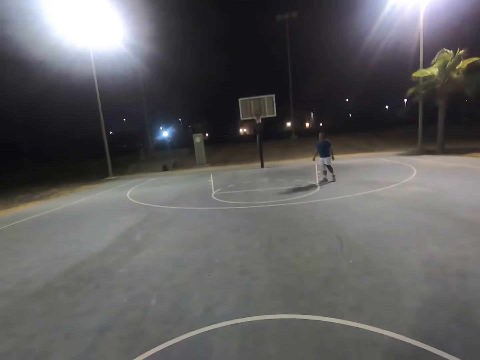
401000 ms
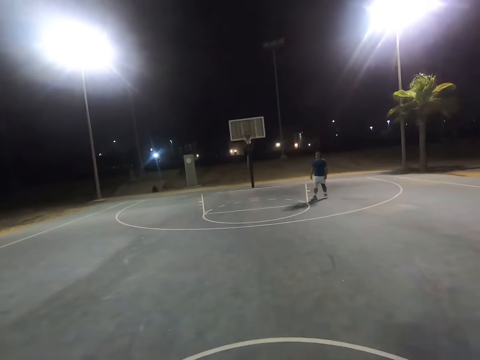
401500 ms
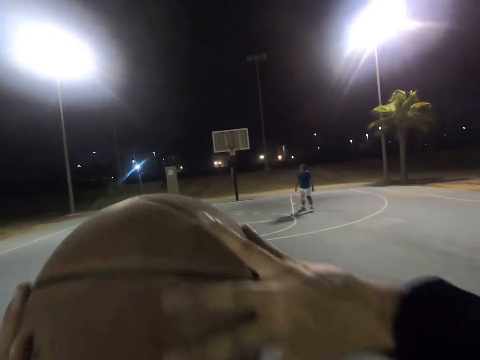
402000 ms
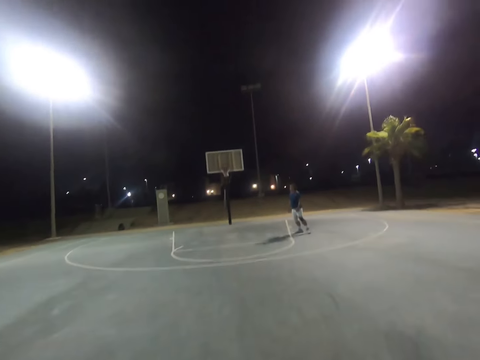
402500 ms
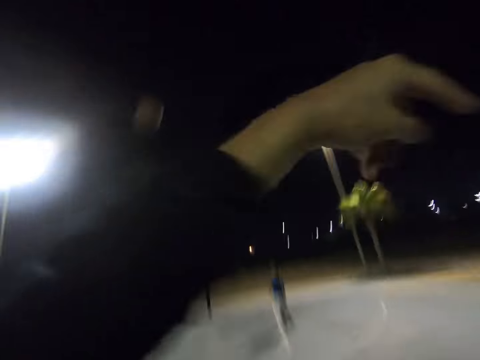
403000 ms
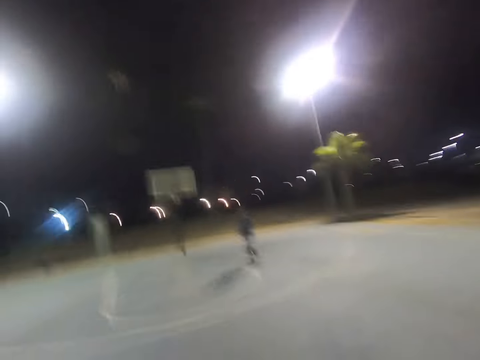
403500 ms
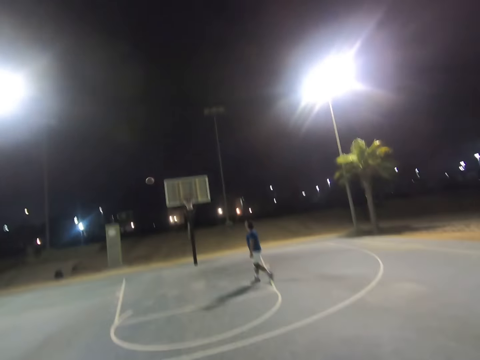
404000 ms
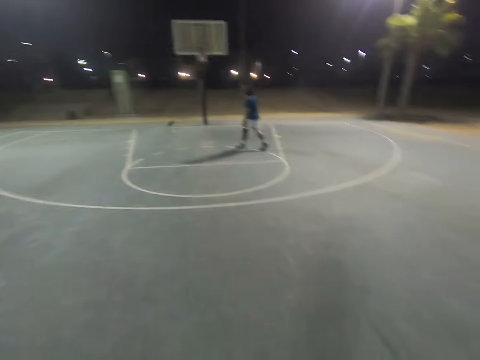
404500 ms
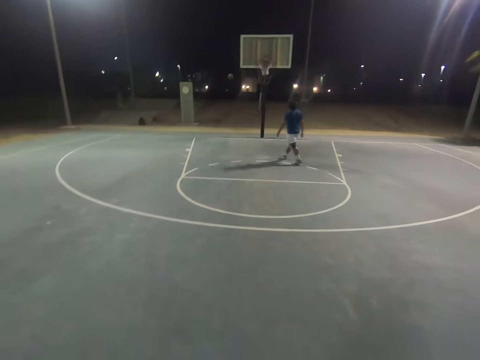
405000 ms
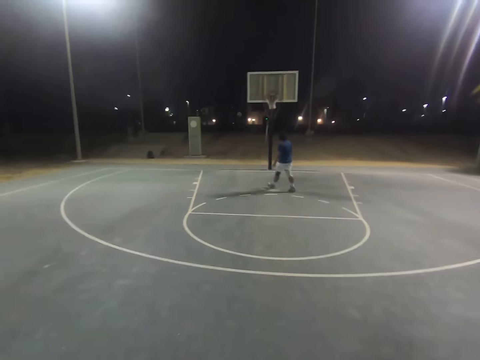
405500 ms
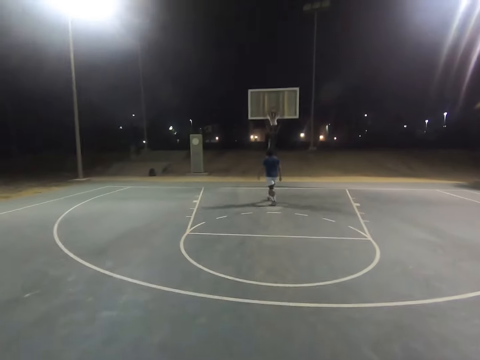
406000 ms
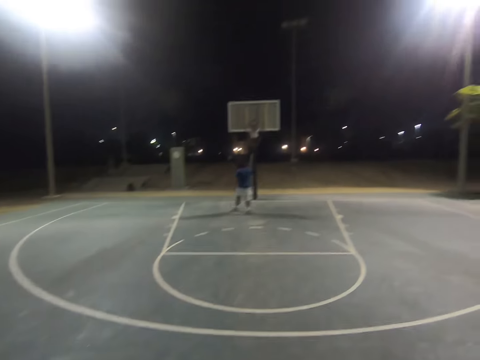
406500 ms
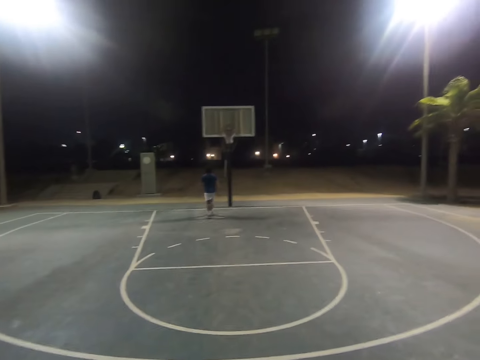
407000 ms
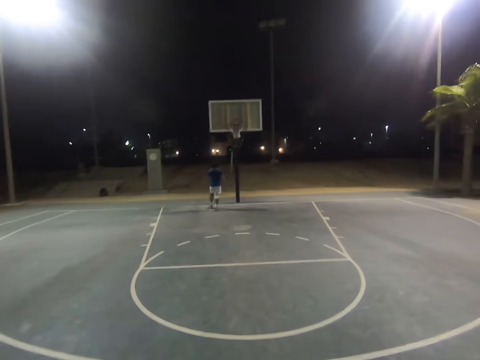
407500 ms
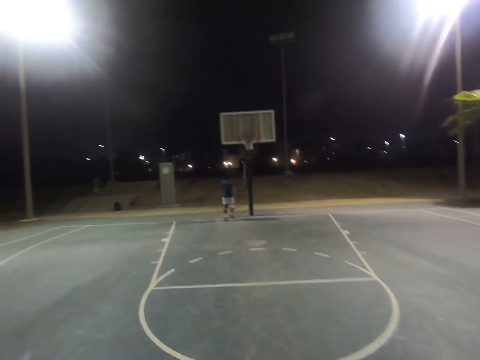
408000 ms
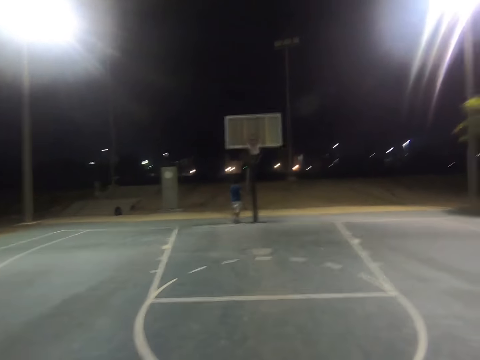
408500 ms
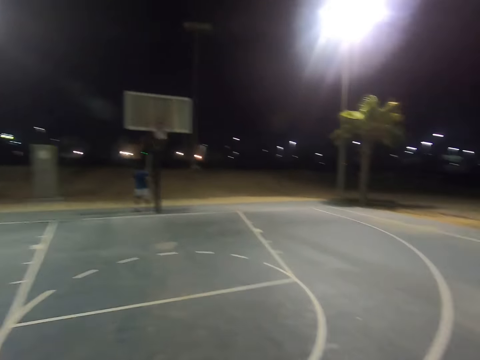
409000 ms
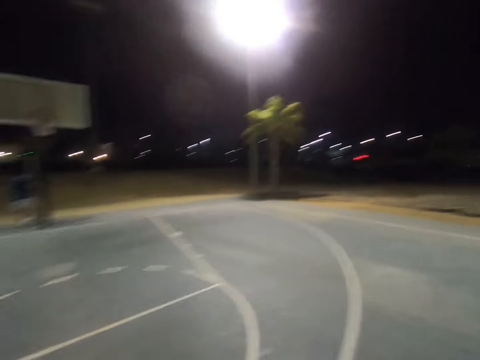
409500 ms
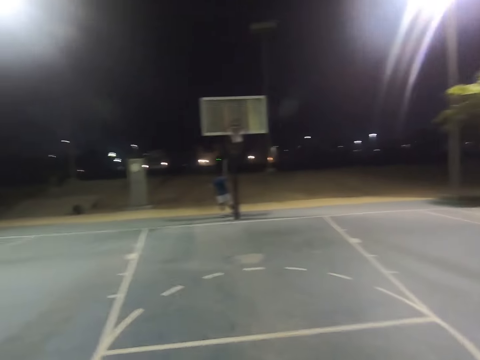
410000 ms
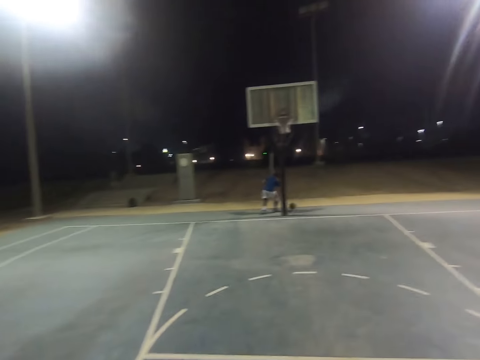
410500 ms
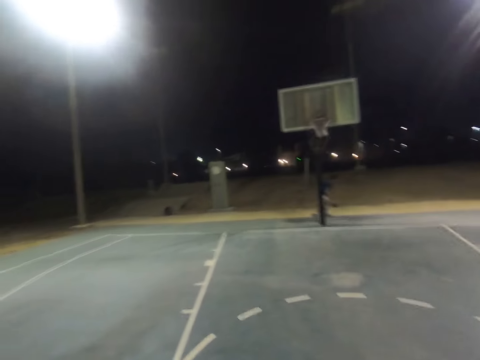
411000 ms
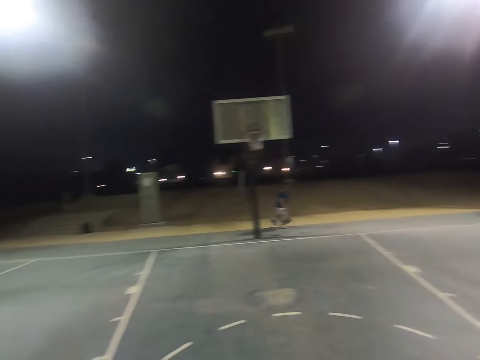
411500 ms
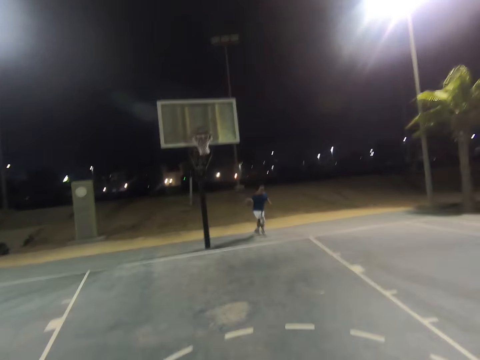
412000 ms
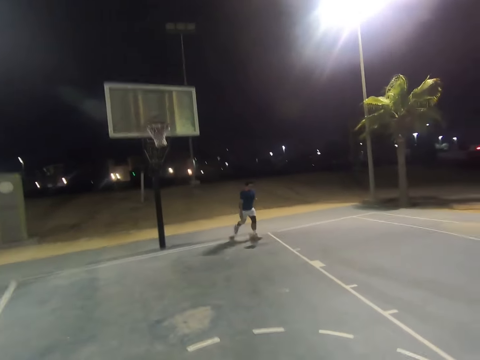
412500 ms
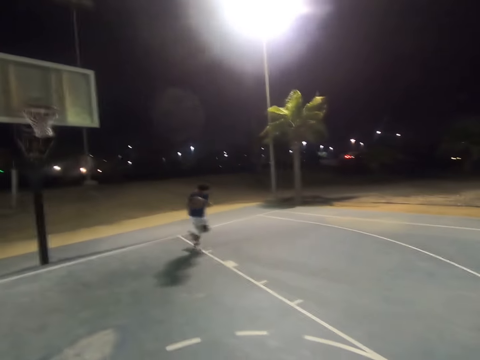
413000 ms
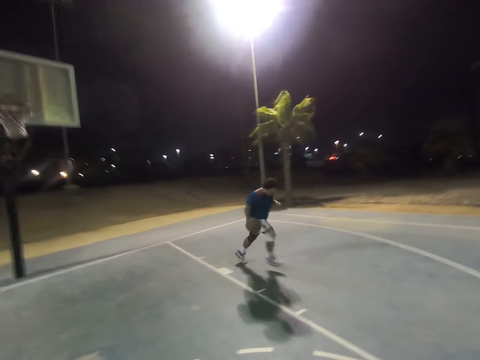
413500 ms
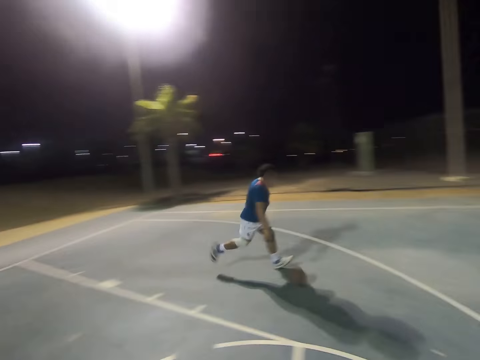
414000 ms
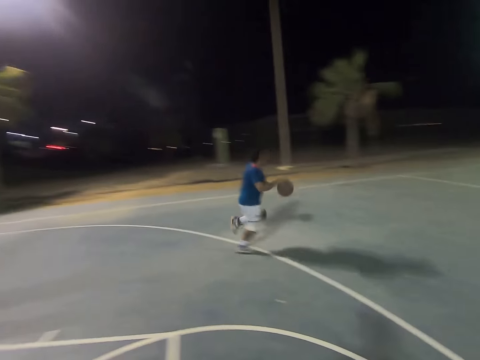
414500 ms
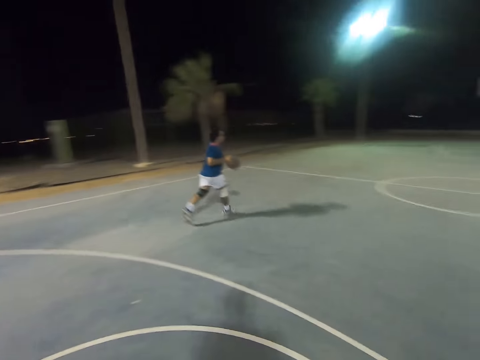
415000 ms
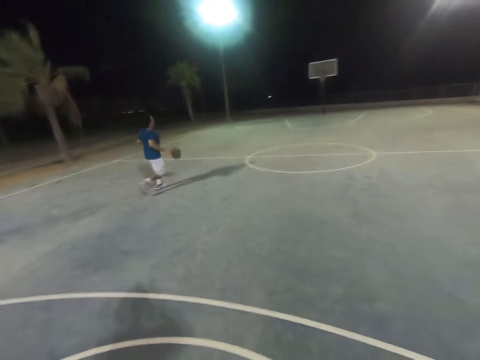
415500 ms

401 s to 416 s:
The camera wearer throws the basketball in the basket. A man walks towards the basketball. The man dribbles the basketball.

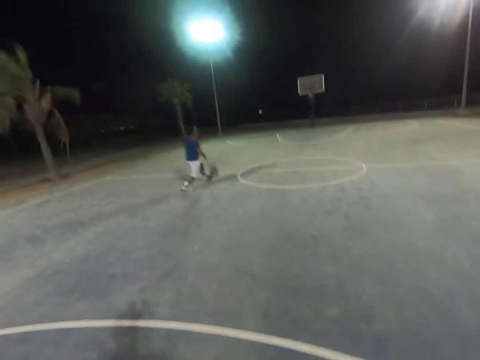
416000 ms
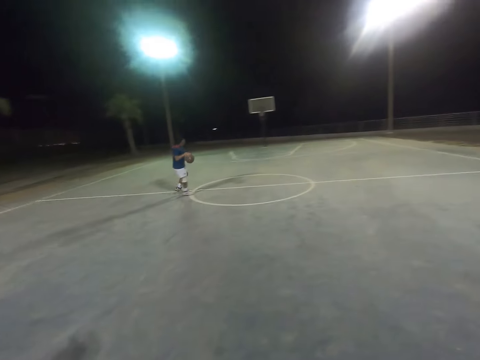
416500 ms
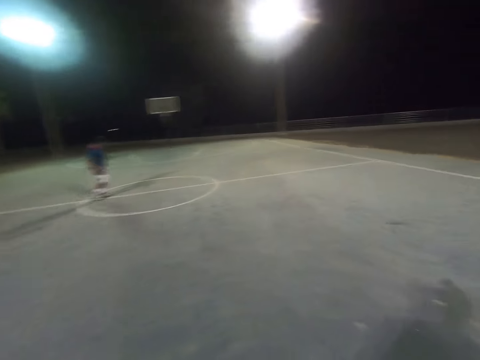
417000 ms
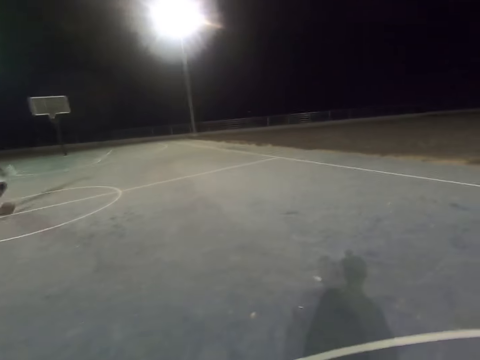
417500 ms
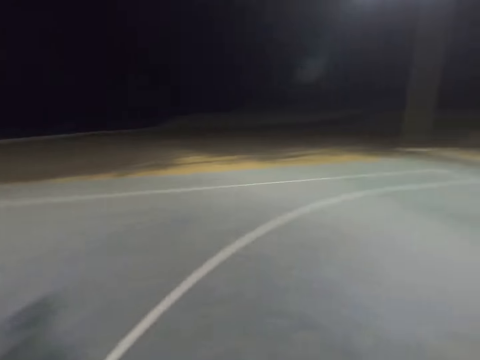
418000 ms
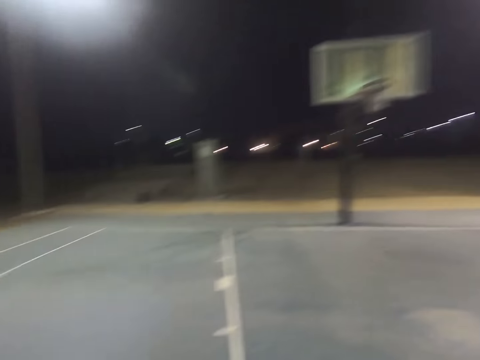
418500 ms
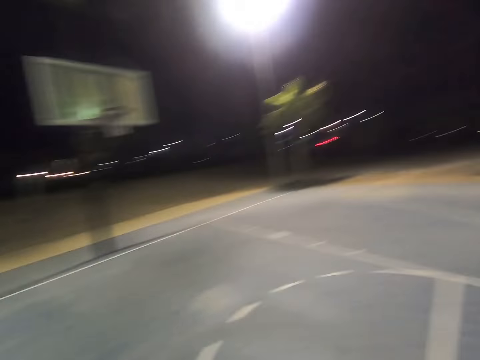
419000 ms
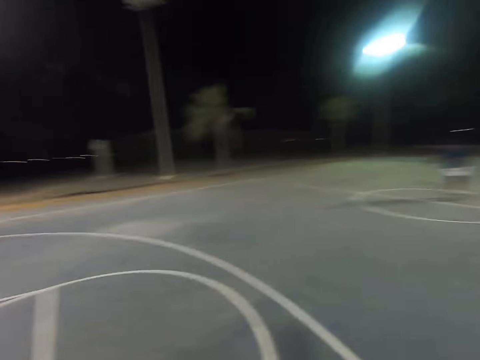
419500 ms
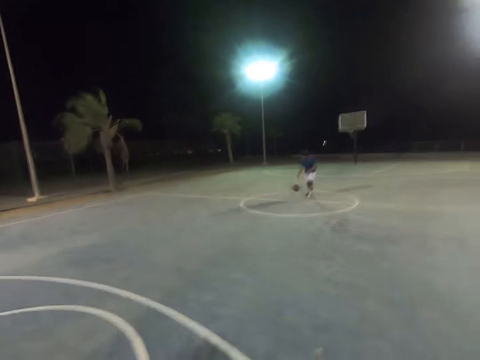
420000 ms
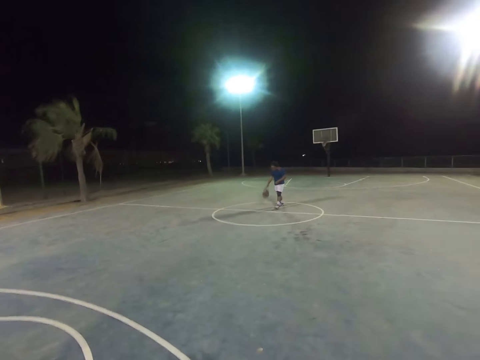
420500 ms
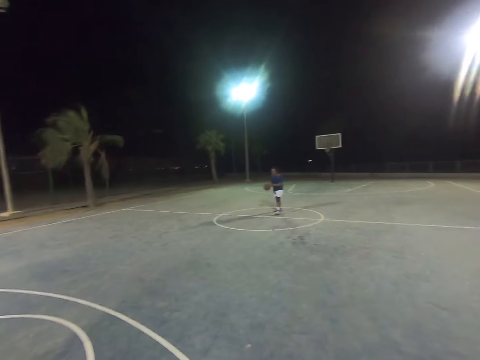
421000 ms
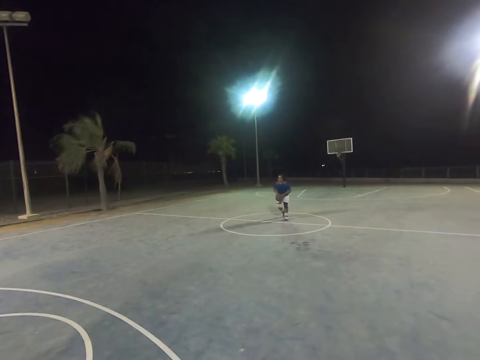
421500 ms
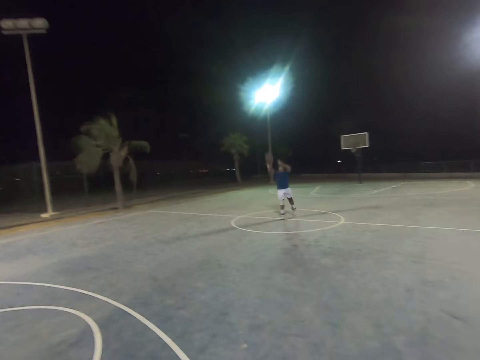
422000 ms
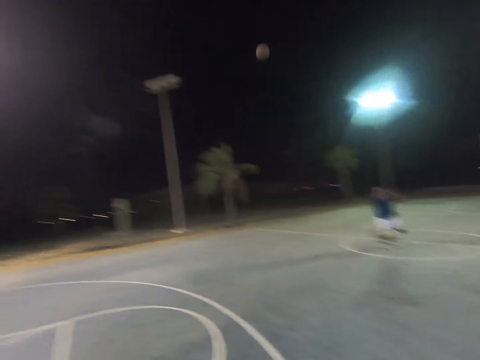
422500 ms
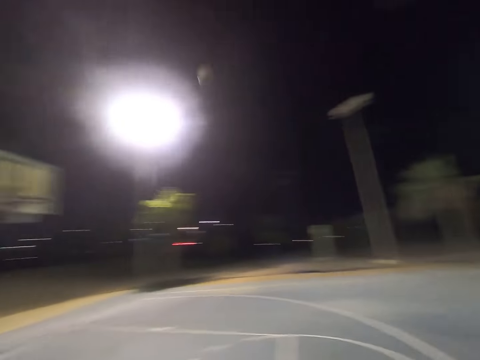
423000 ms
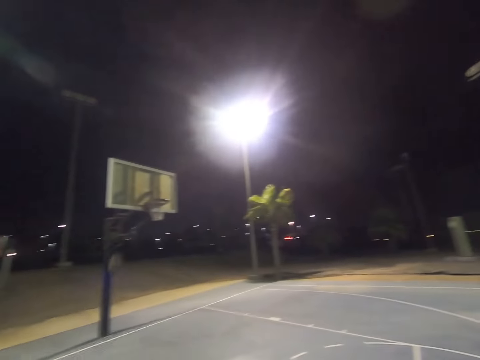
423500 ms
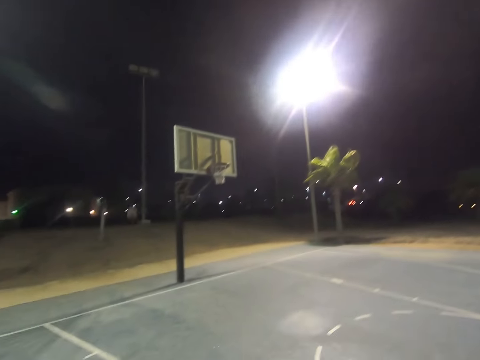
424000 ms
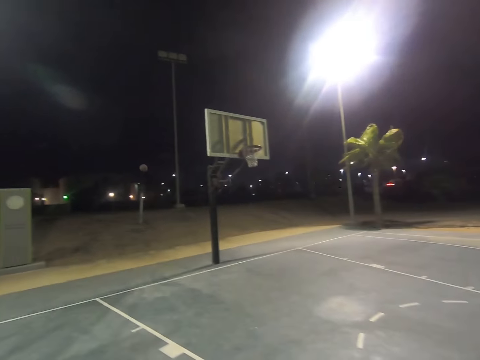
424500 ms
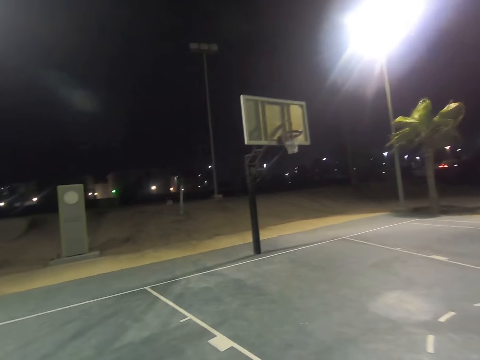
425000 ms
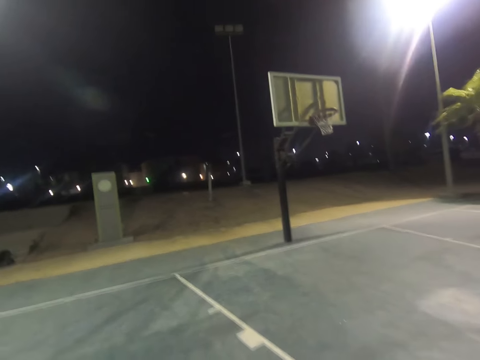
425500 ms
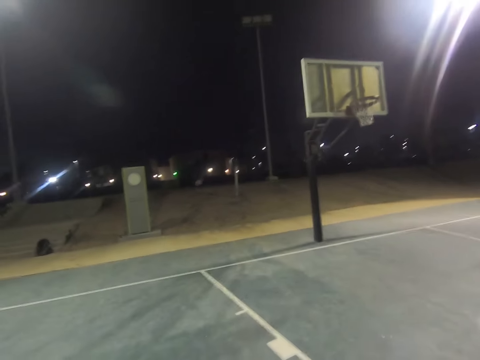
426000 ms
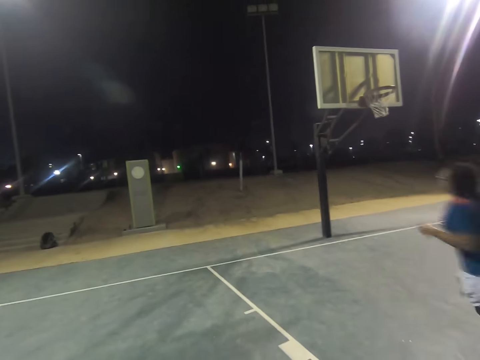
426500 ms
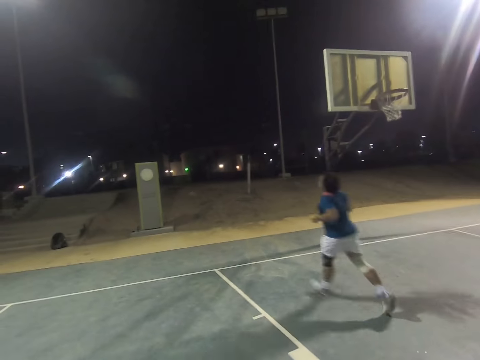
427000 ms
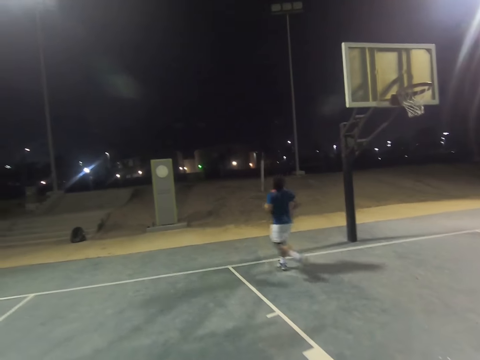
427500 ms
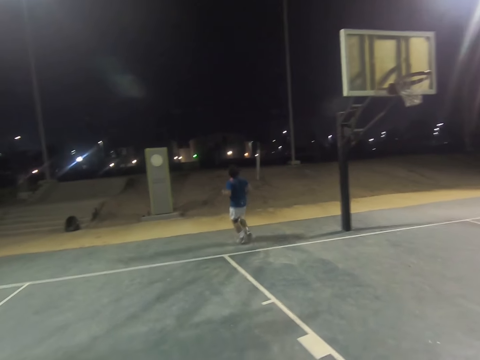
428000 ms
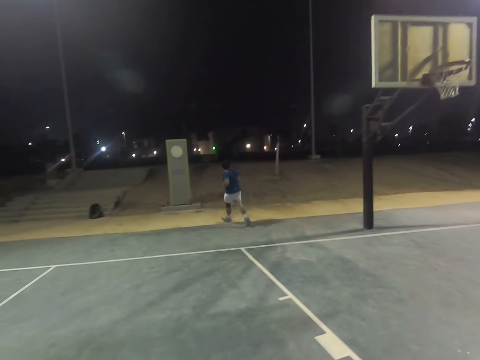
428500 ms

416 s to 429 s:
A man throws the basketball at the basket. The man runs towards the basketball.
